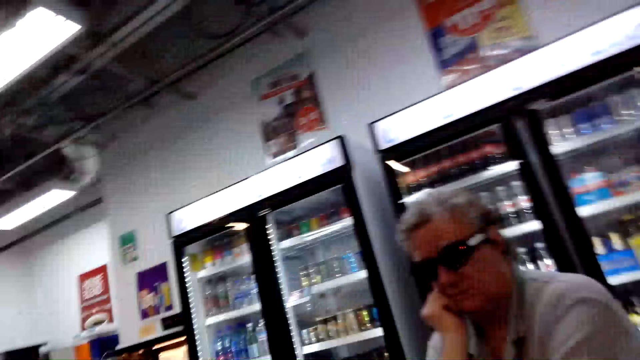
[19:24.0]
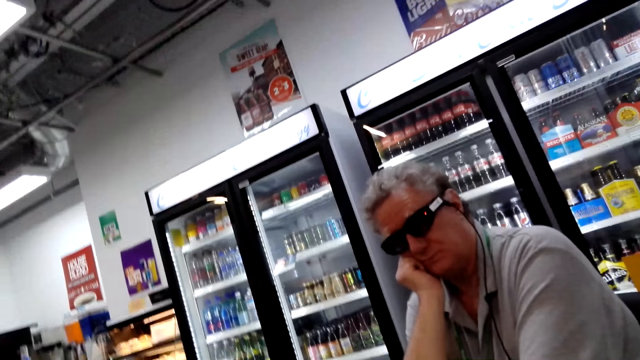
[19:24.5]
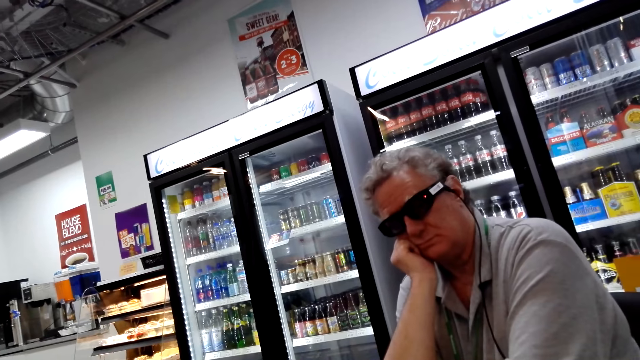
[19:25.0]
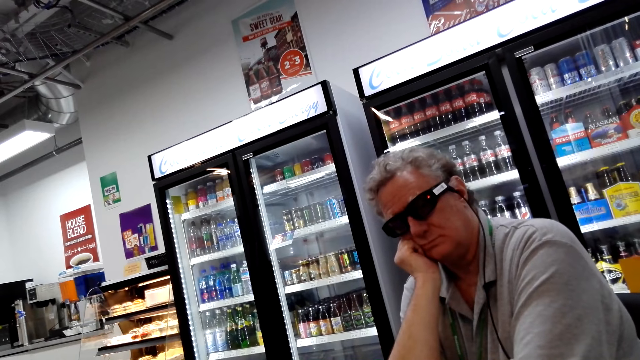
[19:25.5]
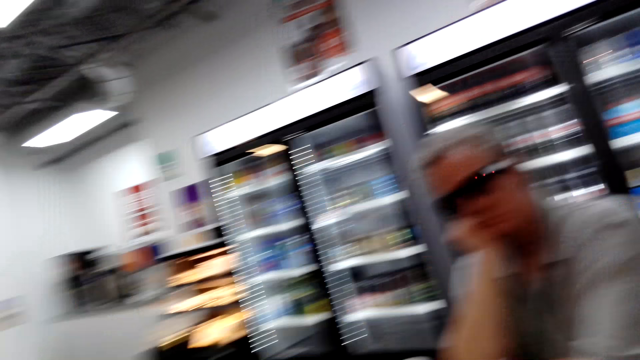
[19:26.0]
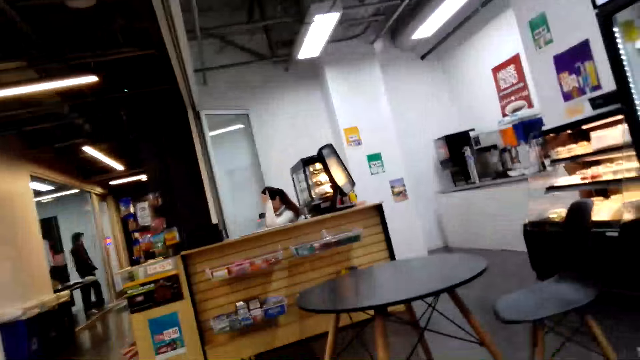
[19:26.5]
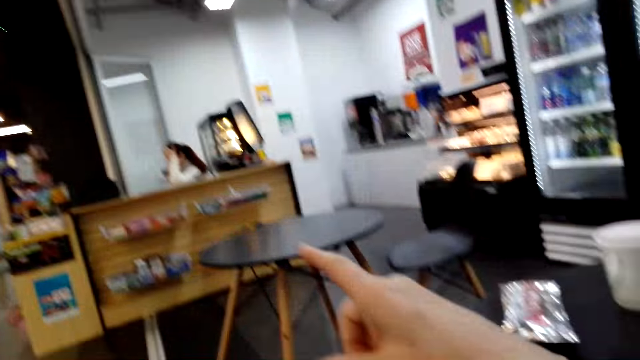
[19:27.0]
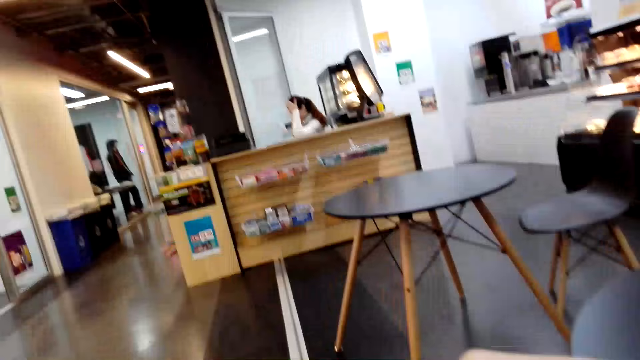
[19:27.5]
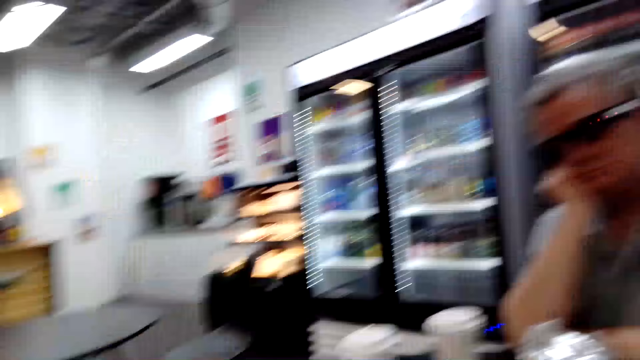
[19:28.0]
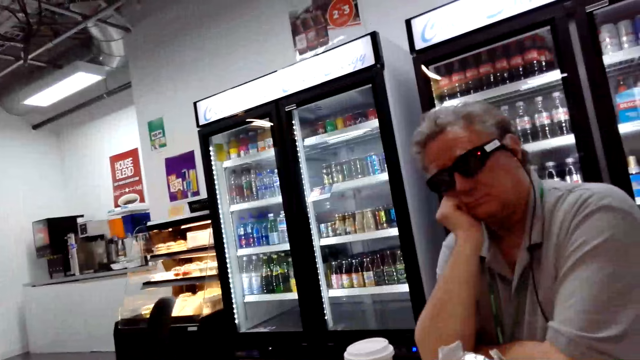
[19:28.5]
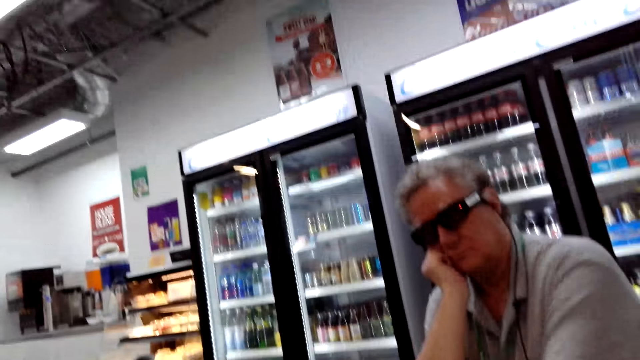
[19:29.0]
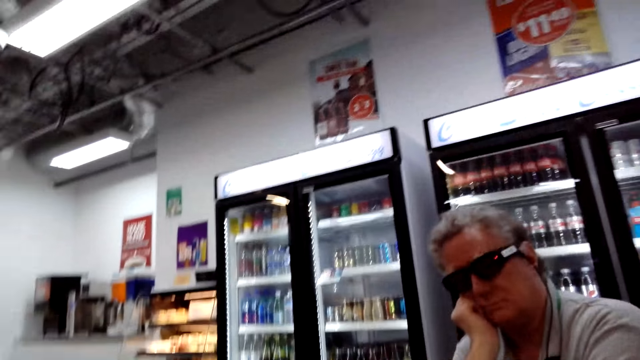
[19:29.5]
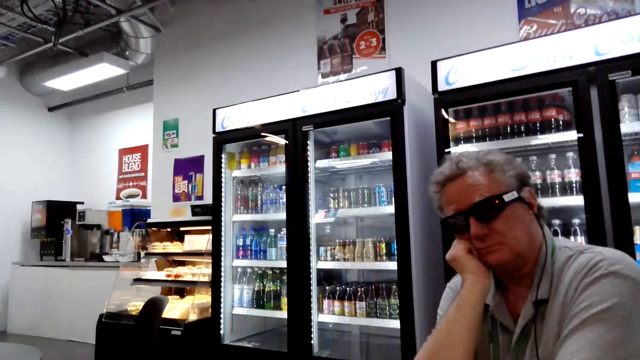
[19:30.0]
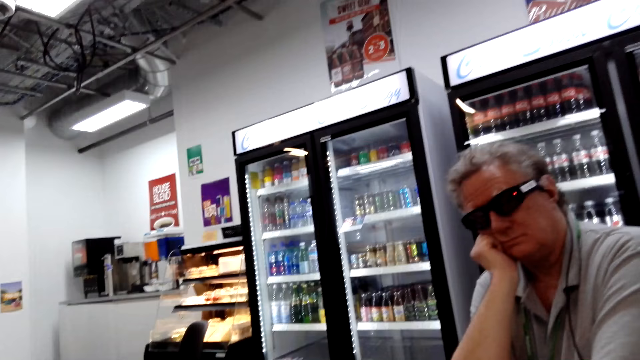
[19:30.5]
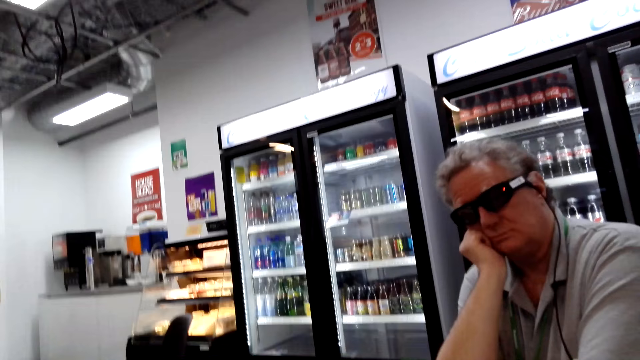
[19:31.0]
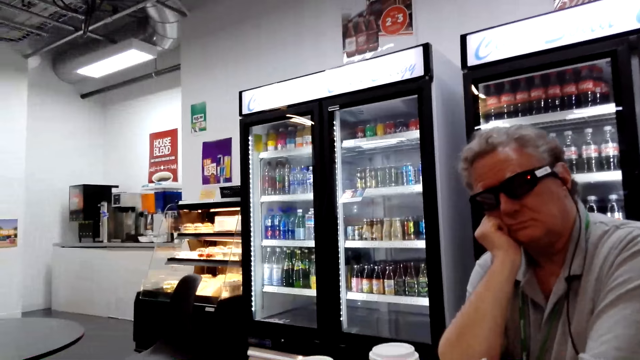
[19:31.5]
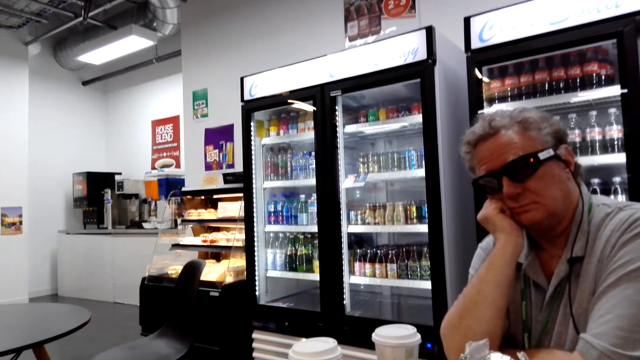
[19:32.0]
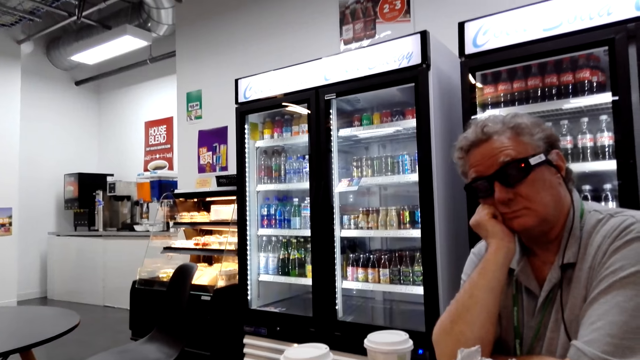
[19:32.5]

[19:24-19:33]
The camera wearer speaks to a person. They point at the floor.

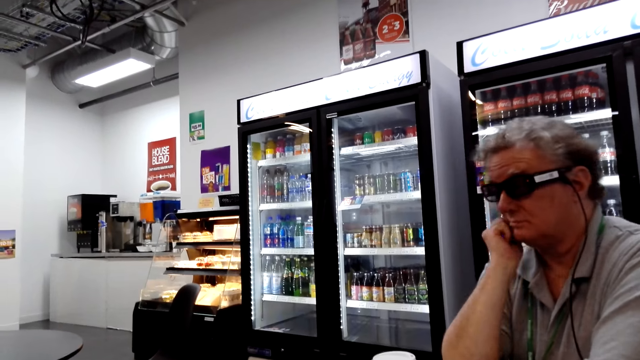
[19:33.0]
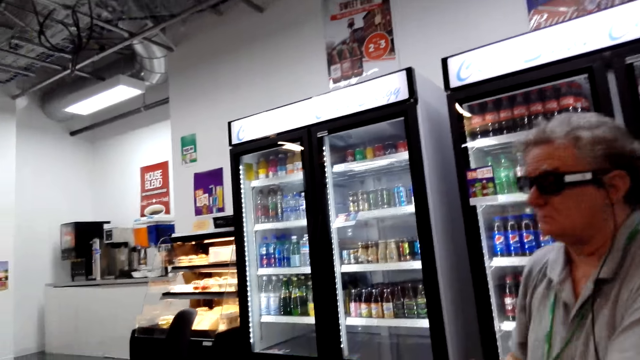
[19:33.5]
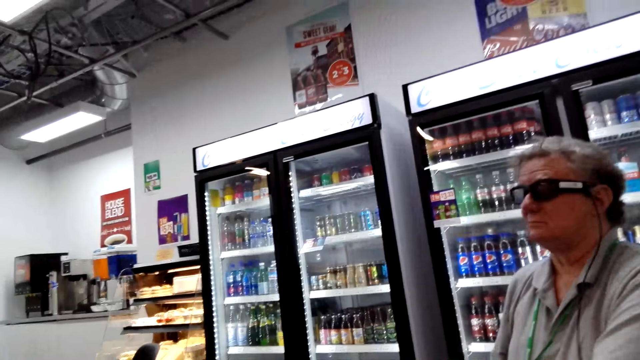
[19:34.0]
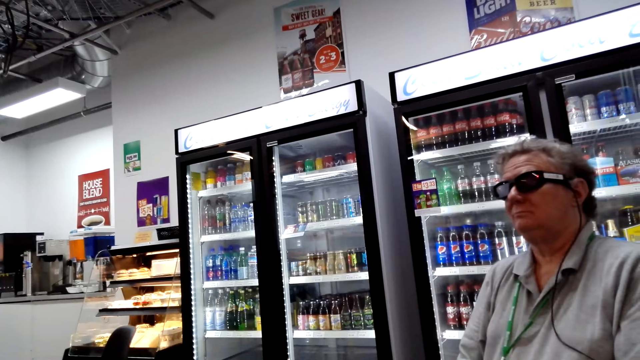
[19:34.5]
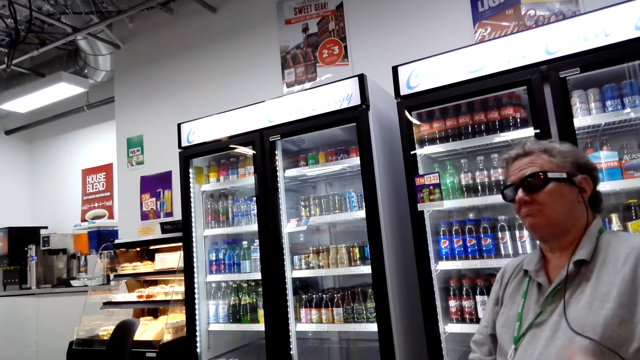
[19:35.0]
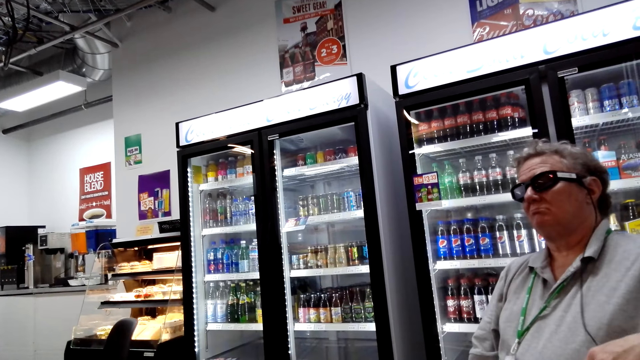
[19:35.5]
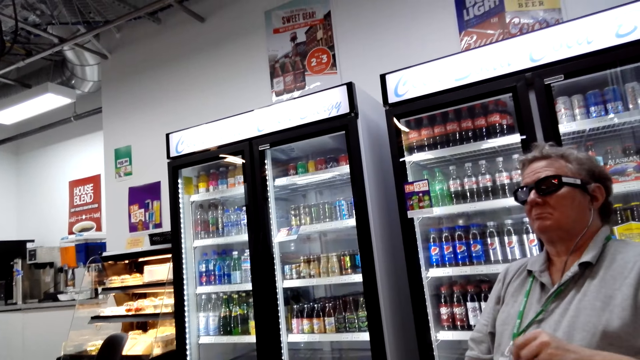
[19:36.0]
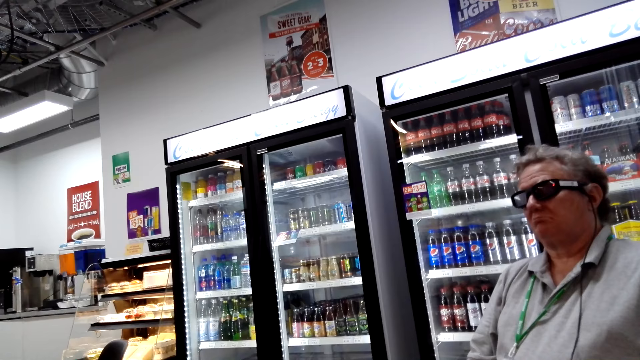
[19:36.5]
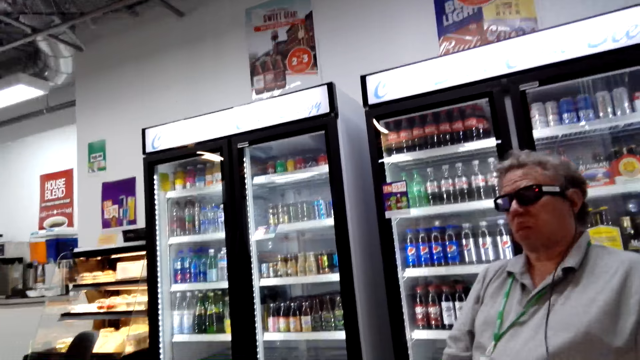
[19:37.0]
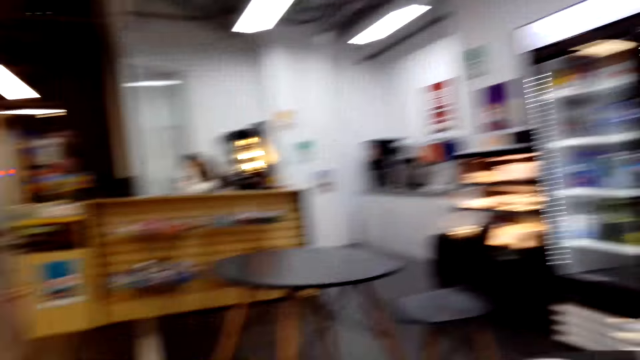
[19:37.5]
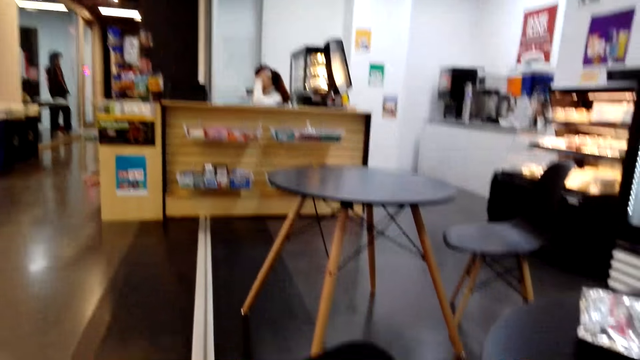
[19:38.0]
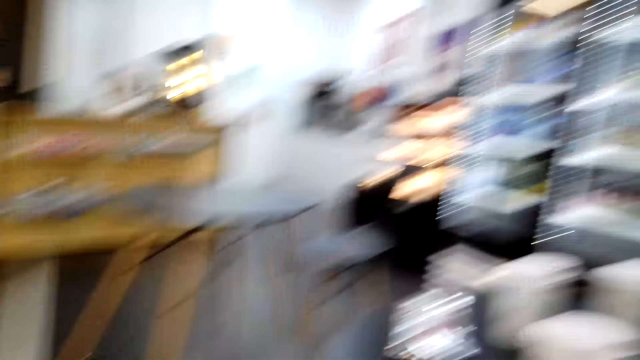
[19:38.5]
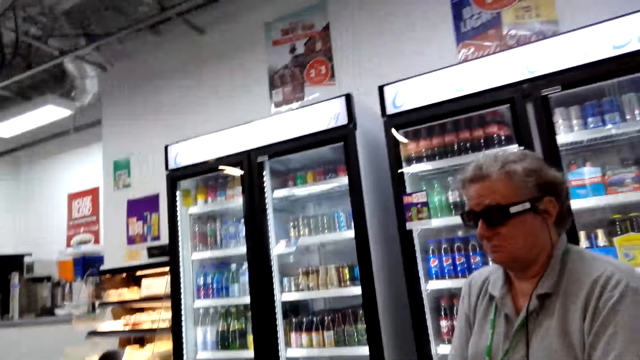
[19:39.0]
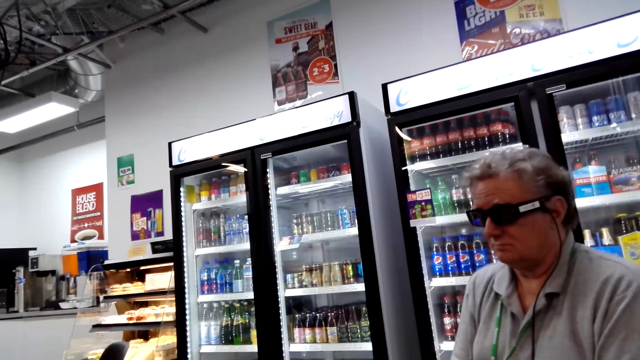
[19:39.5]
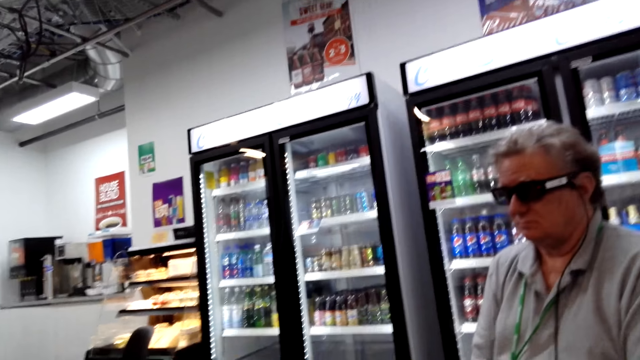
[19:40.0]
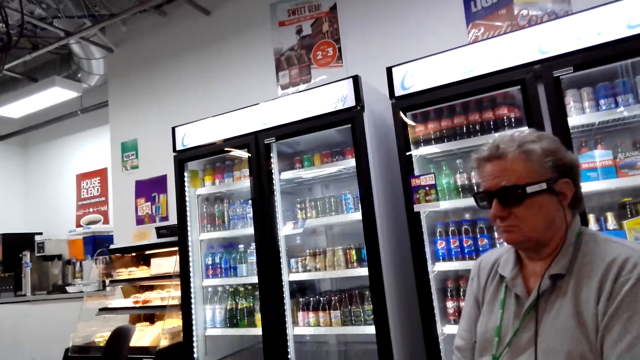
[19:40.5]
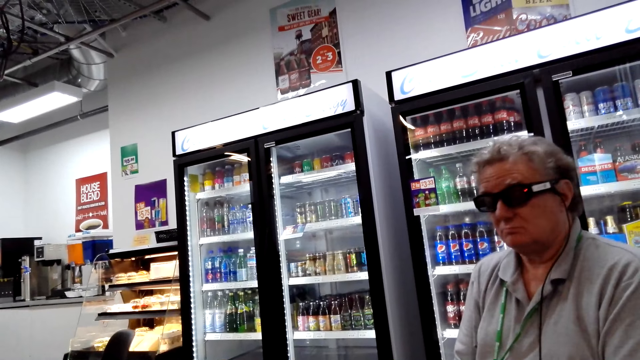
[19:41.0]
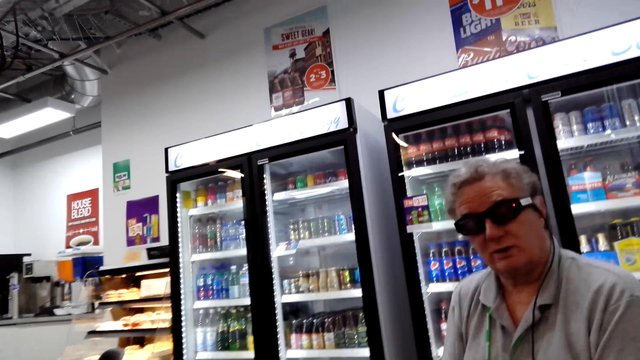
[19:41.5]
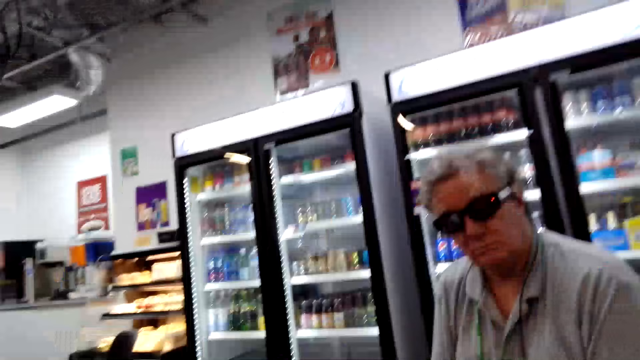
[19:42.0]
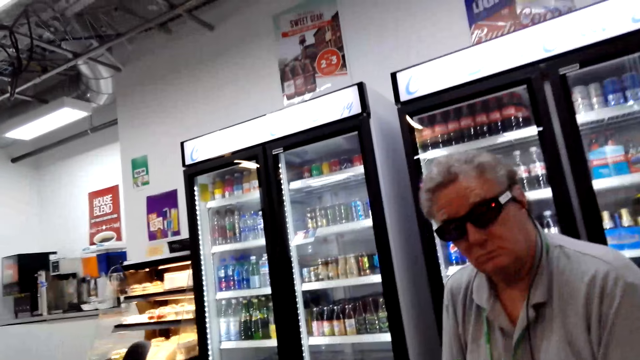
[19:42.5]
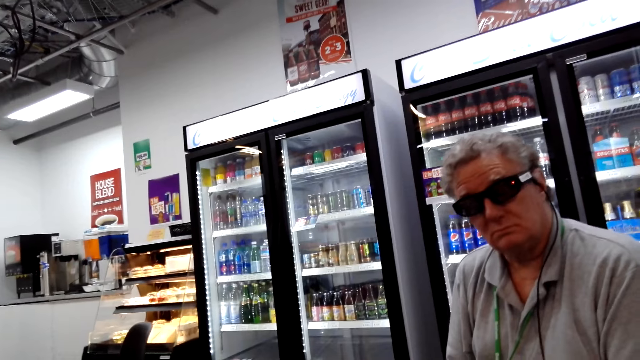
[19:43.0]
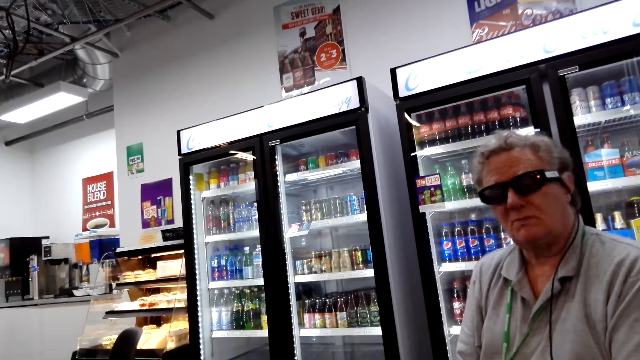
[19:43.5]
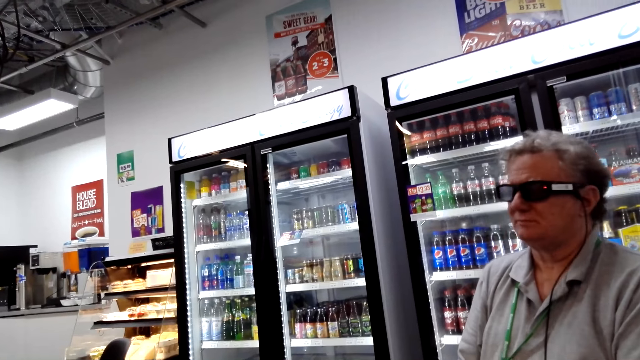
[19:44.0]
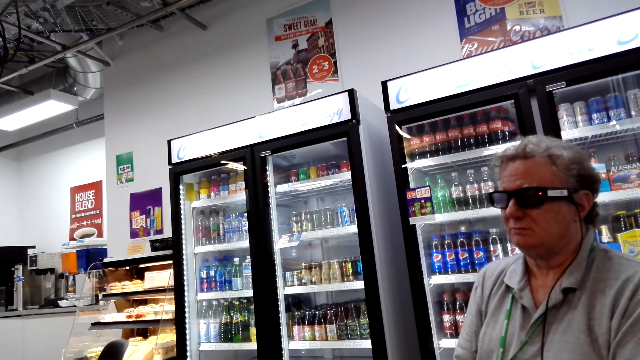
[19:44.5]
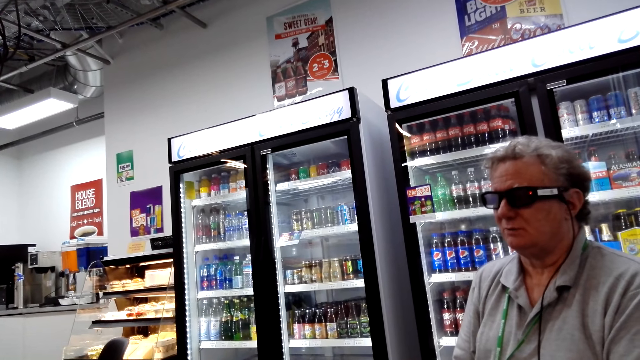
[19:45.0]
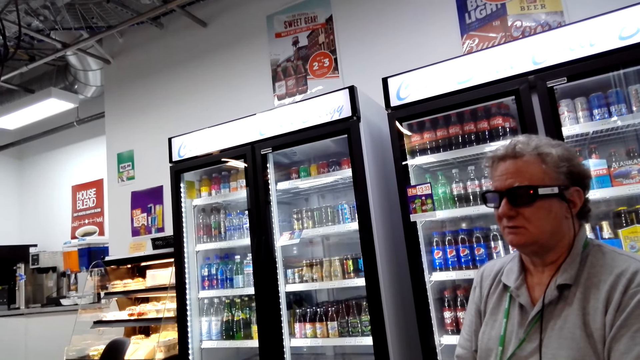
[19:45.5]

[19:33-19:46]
The camera wearer moves the microphone. A man sits in the store. The man looks at the camera wearer.
